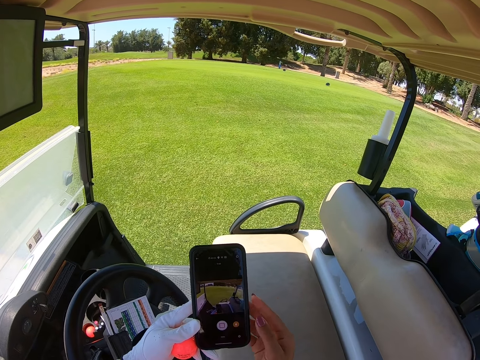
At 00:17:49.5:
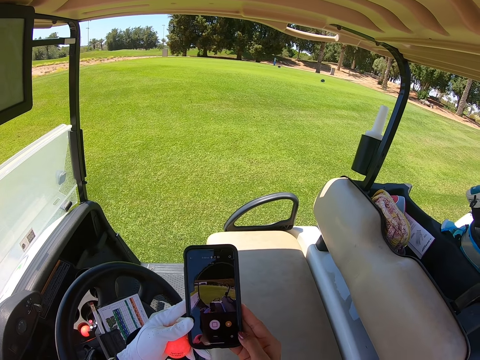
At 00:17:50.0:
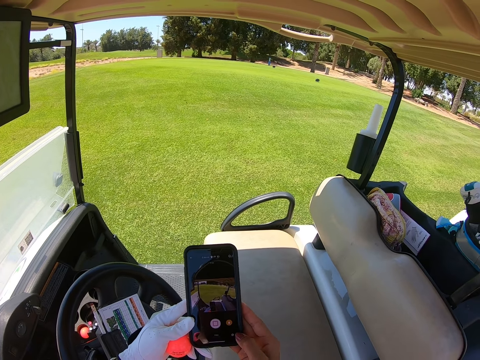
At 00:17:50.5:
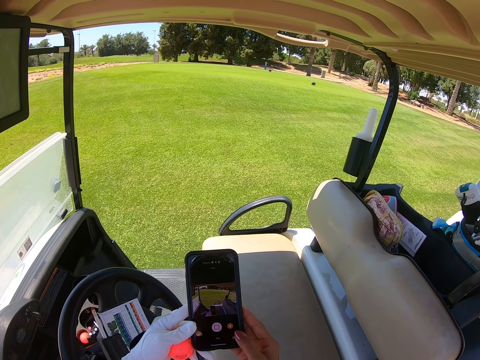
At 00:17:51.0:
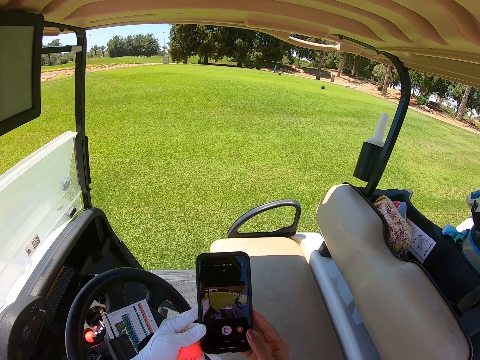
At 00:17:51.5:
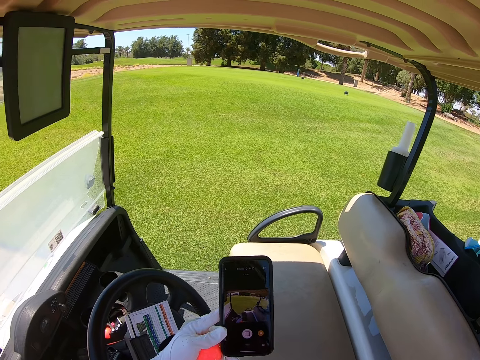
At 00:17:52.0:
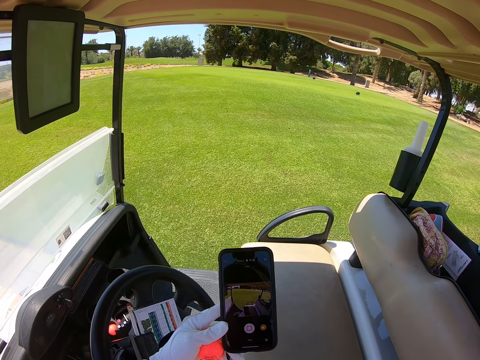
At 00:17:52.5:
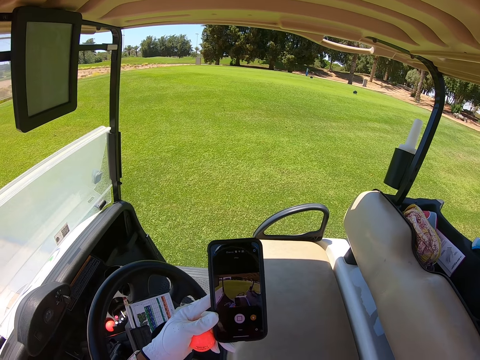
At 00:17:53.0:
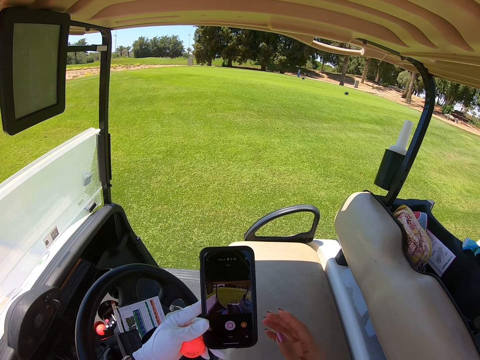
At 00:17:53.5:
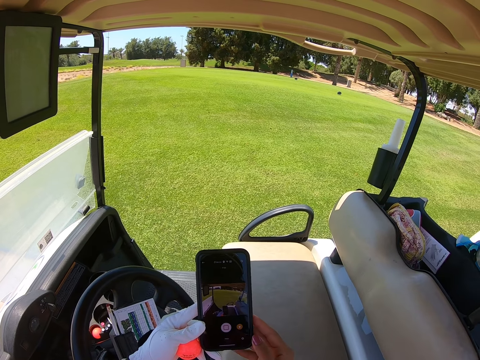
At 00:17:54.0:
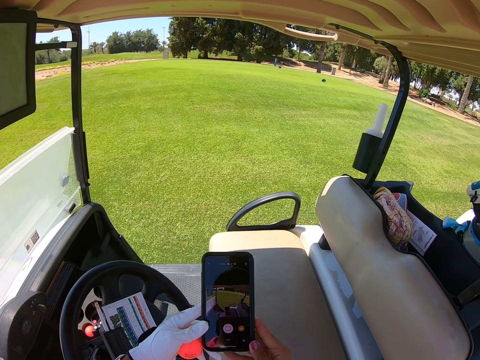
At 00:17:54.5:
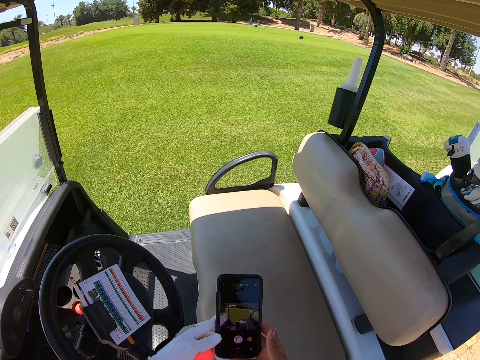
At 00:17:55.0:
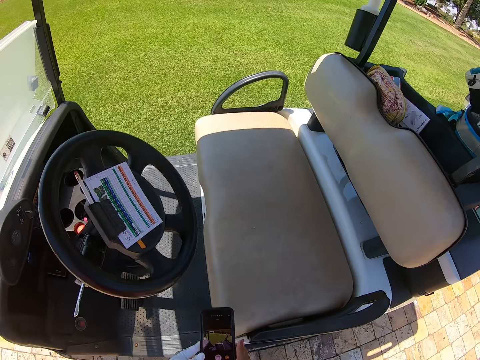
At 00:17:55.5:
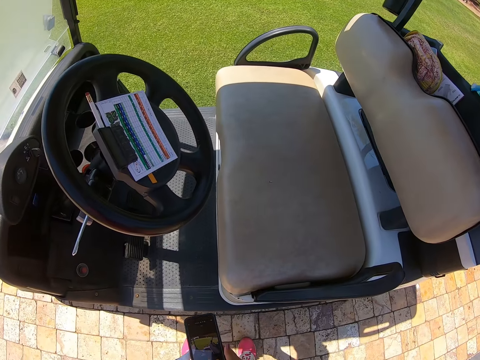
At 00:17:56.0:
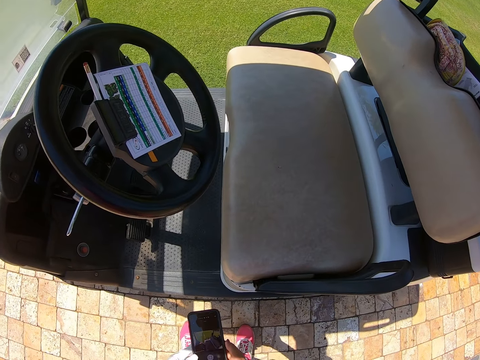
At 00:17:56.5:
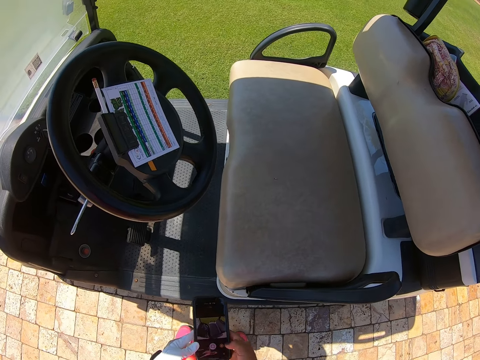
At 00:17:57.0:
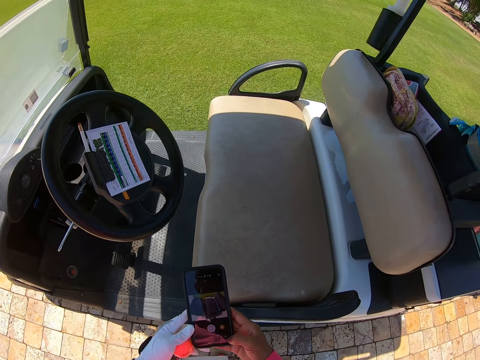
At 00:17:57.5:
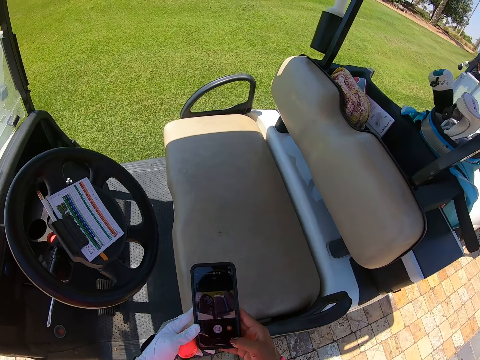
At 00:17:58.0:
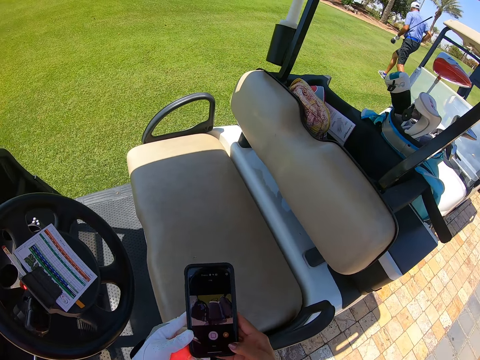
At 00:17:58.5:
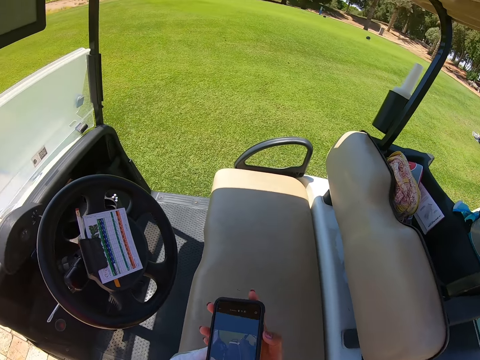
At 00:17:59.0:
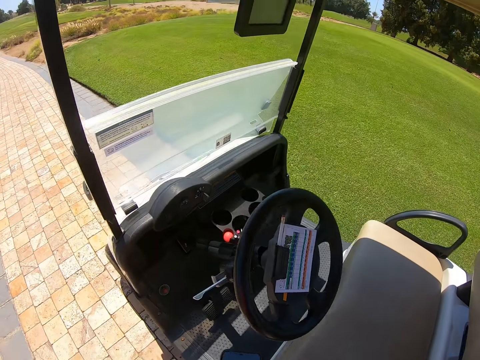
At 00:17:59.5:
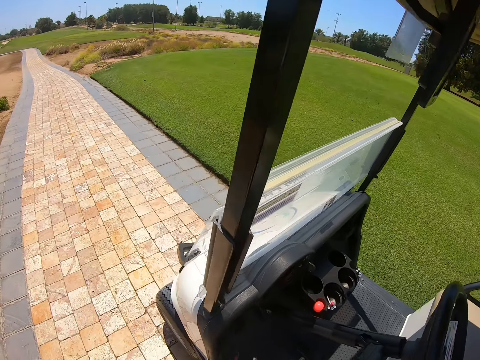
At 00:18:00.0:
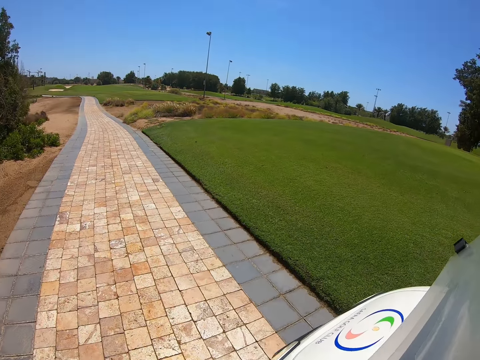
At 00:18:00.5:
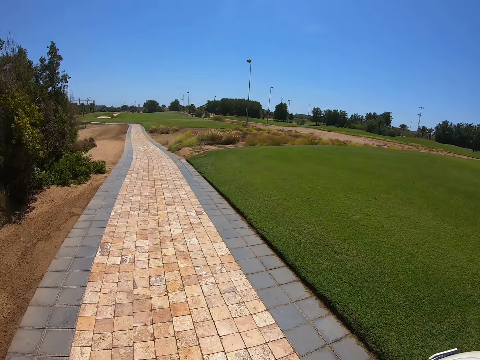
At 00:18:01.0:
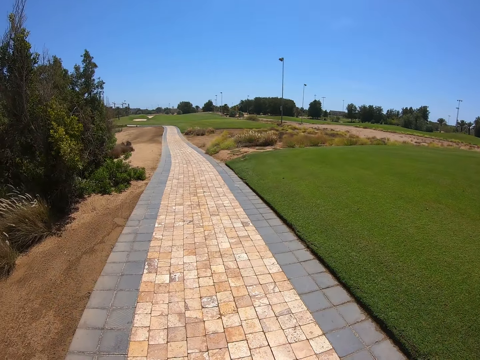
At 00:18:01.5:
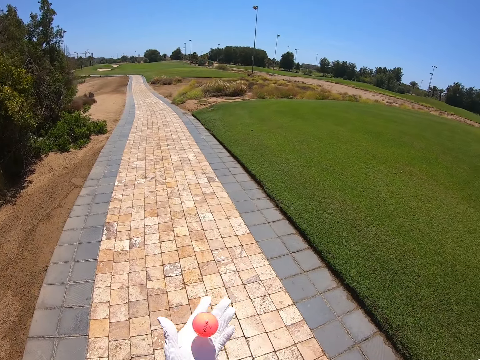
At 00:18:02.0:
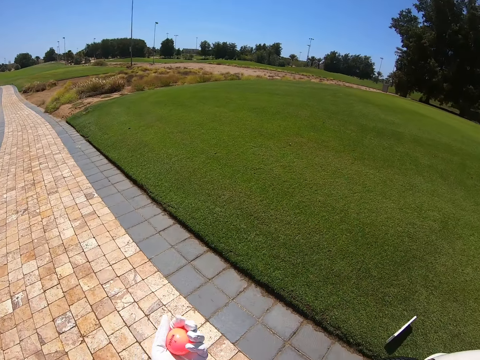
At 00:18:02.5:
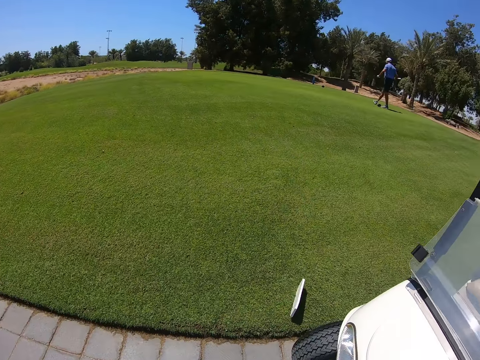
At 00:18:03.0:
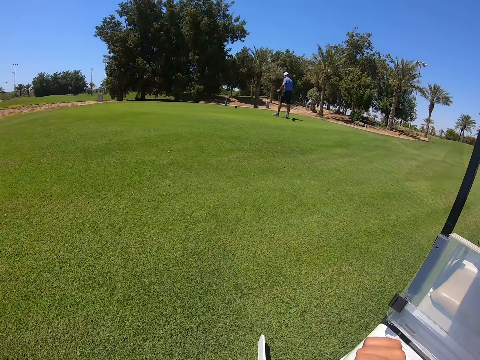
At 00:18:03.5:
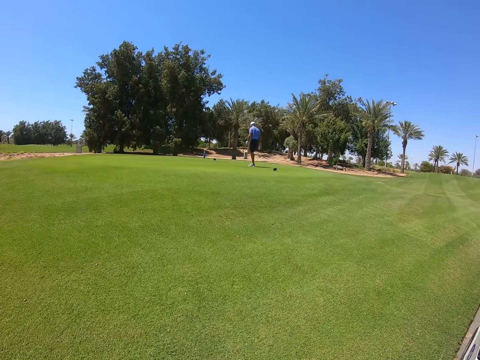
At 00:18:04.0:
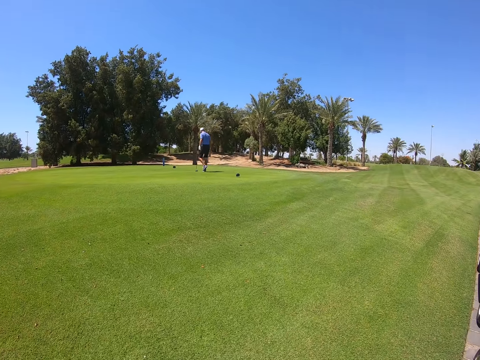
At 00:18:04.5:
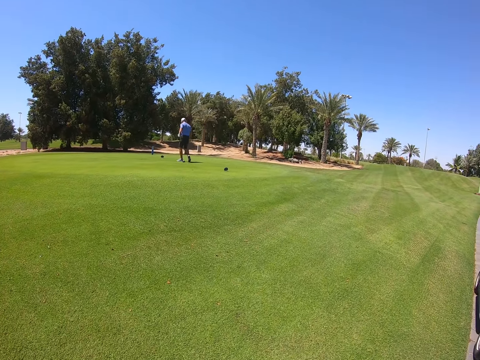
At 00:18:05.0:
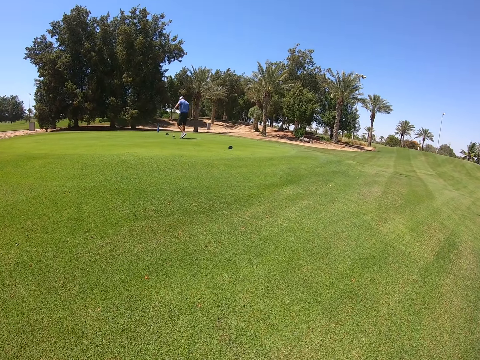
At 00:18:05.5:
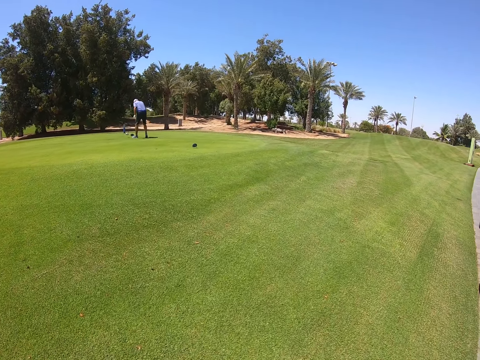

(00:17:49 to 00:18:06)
A person walks on the golf course. The camera wearer walks on the driveway or field. They throw the golf ball, catch the golf ball, and walk on the golf course.

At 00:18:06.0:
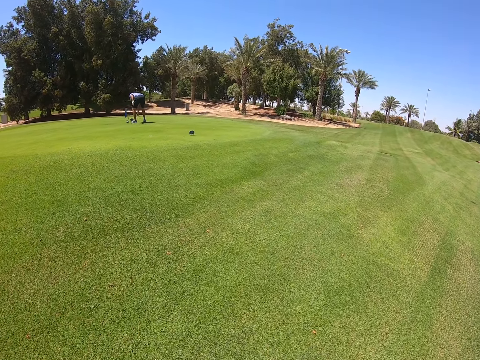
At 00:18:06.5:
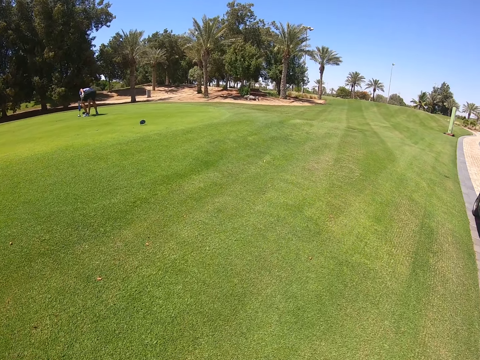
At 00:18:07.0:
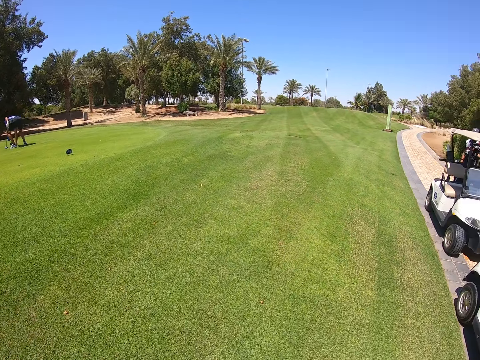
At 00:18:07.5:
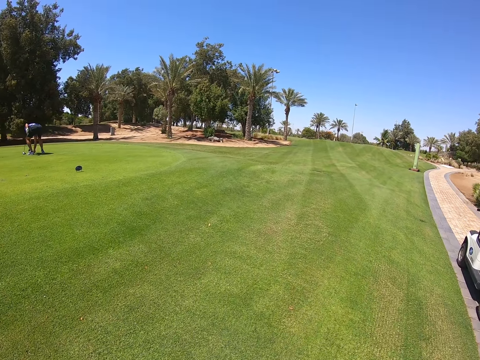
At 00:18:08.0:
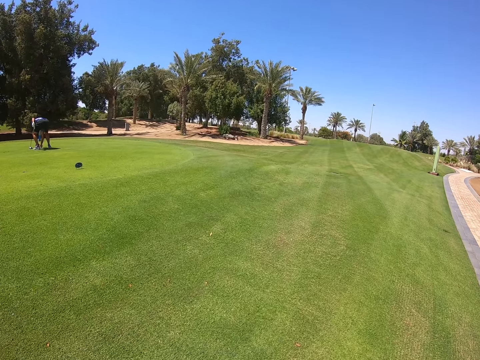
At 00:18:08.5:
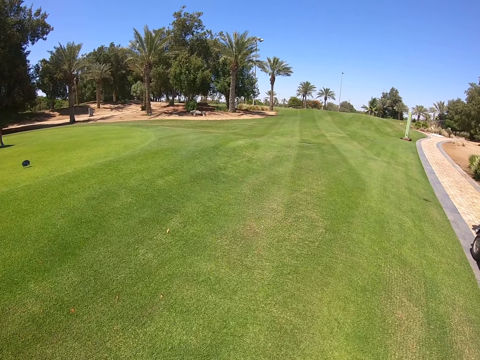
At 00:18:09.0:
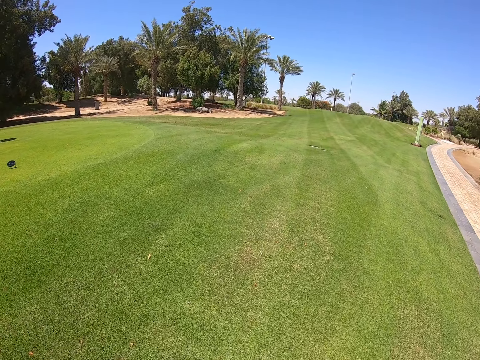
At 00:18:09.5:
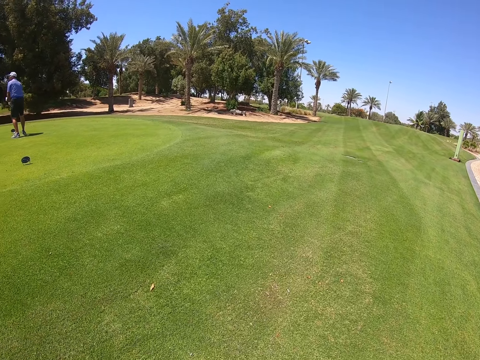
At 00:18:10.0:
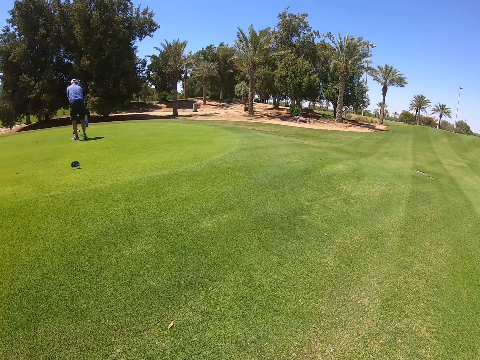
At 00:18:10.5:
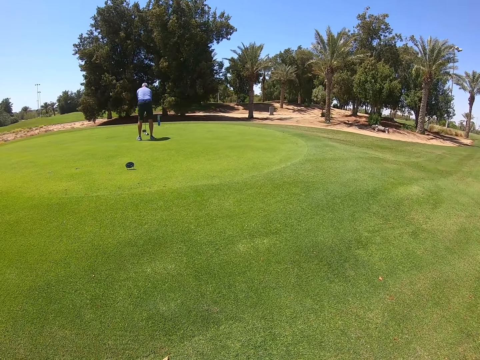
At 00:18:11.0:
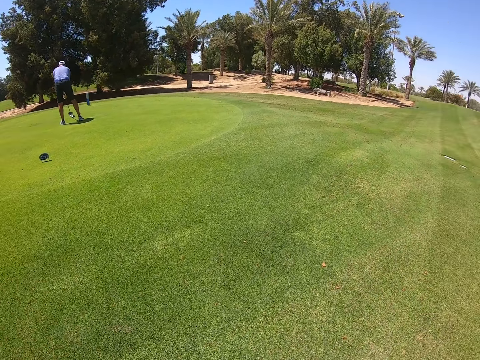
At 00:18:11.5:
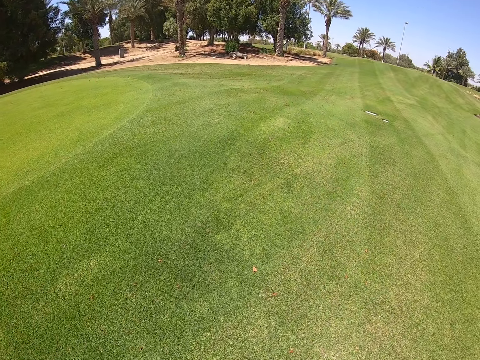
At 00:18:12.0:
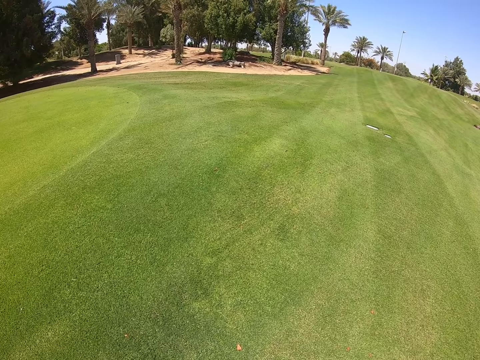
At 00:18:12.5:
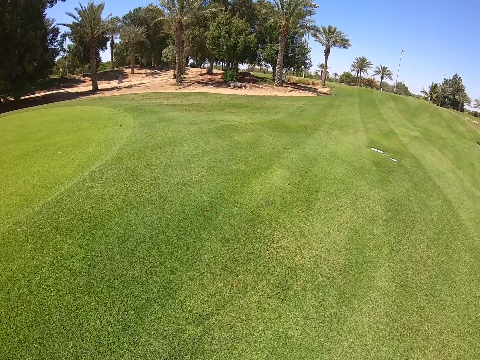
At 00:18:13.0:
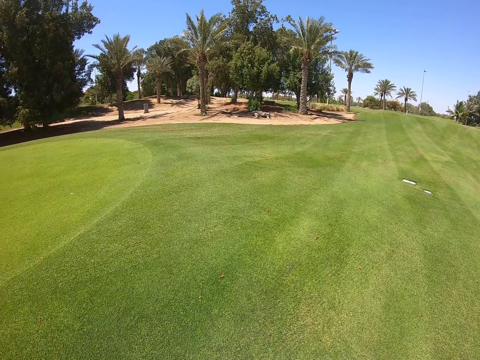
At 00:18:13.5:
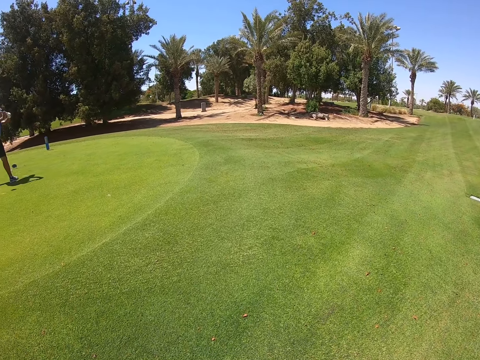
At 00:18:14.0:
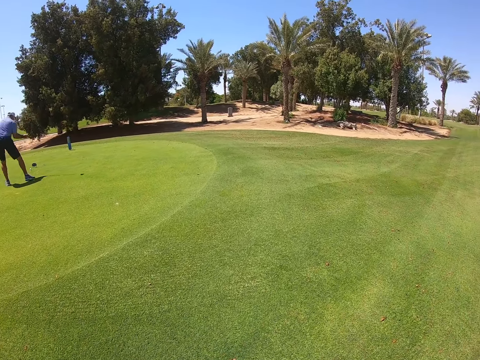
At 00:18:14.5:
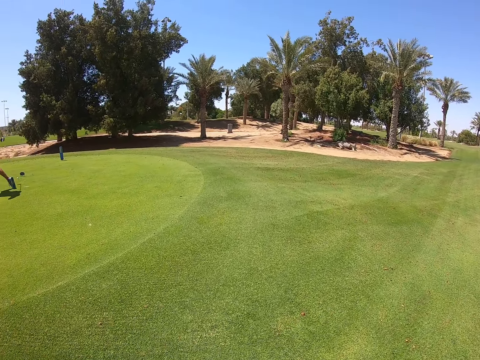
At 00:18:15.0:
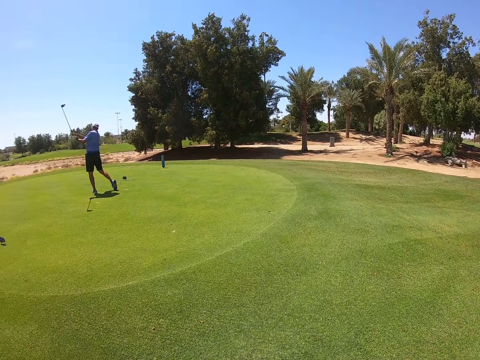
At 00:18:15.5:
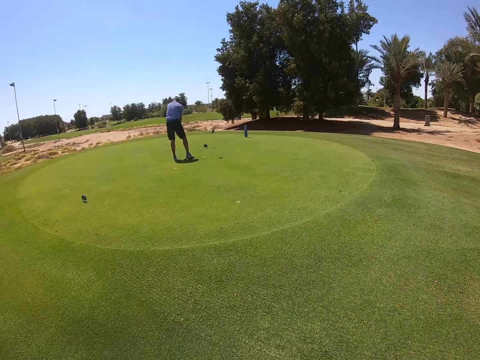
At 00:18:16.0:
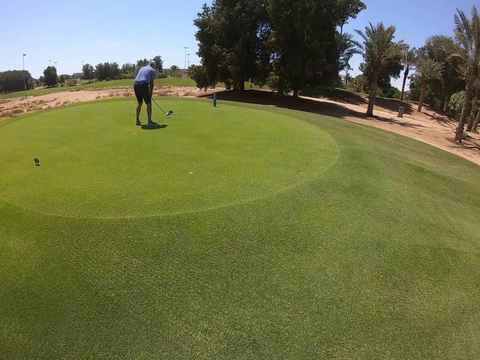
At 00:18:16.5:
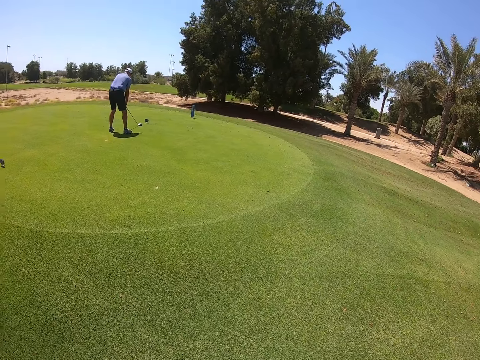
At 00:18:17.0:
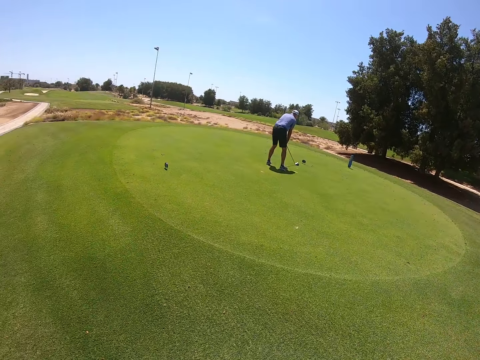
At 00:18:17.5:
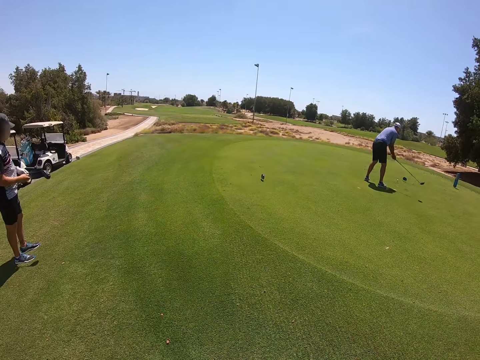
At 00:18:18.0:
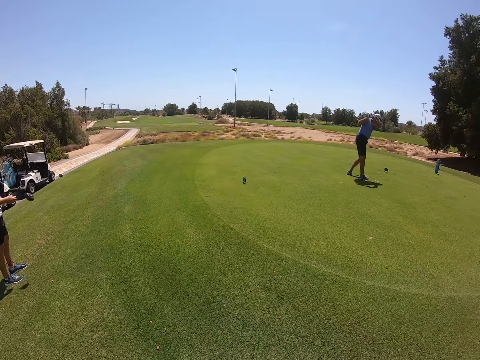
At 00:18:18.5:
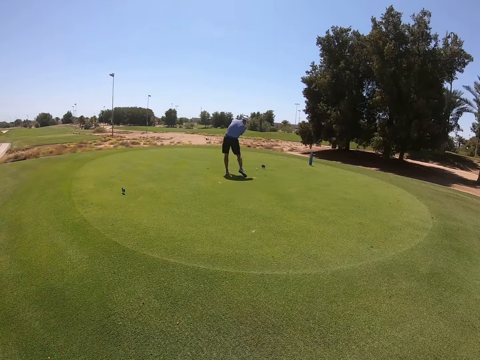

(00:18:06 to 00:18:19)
The person places the golf ball on the golf course. The person hits the ball and swings a wedge. The camera wearer walks on the field. They look around.
